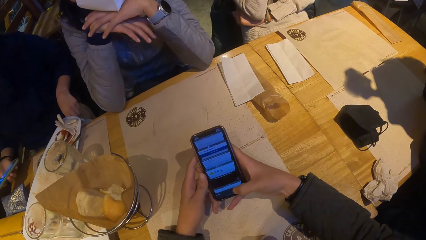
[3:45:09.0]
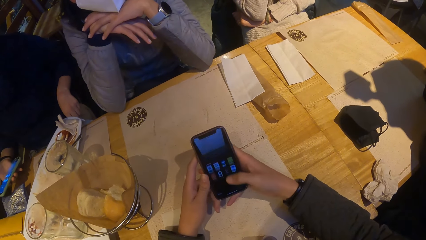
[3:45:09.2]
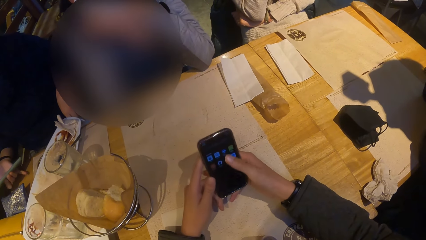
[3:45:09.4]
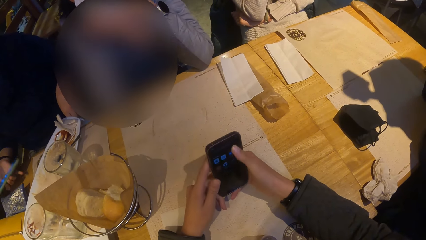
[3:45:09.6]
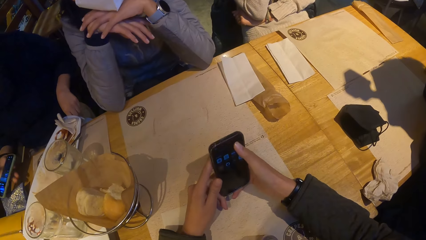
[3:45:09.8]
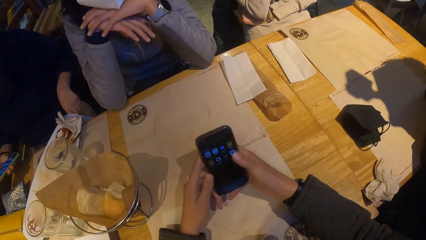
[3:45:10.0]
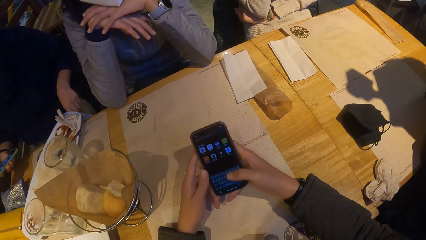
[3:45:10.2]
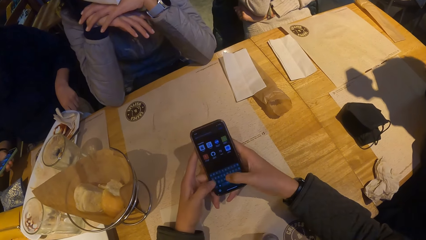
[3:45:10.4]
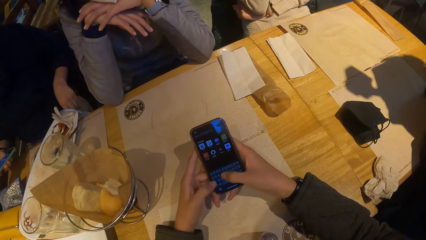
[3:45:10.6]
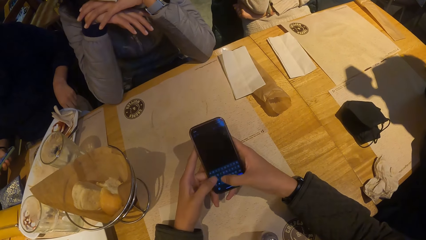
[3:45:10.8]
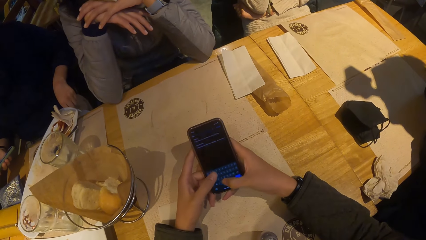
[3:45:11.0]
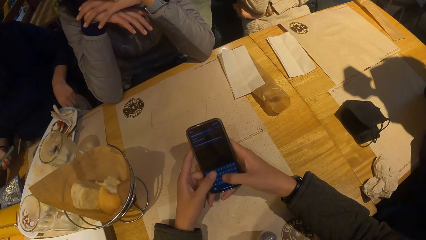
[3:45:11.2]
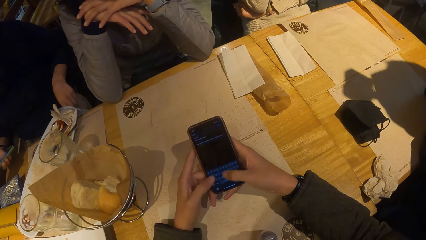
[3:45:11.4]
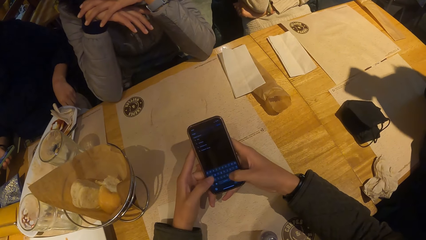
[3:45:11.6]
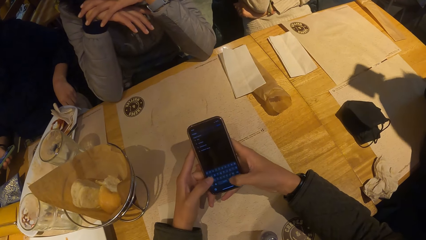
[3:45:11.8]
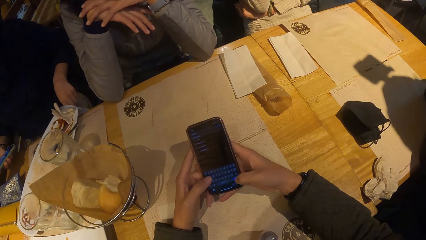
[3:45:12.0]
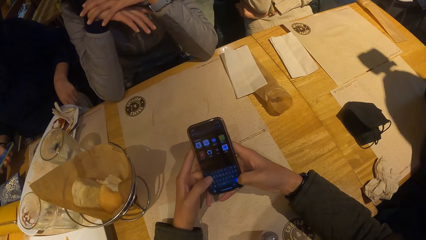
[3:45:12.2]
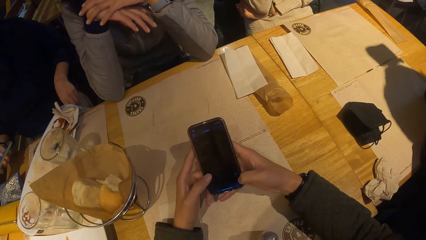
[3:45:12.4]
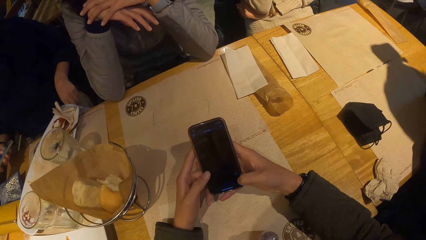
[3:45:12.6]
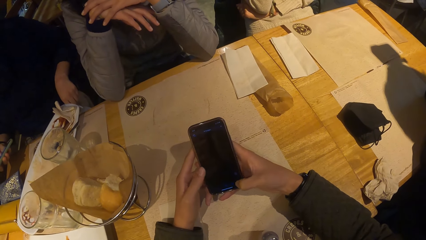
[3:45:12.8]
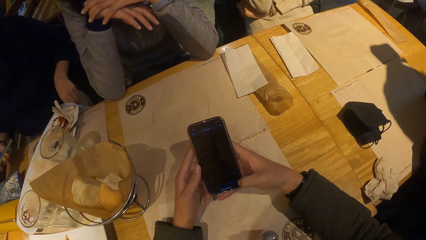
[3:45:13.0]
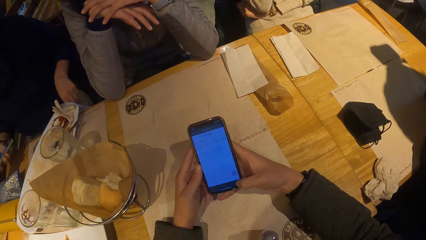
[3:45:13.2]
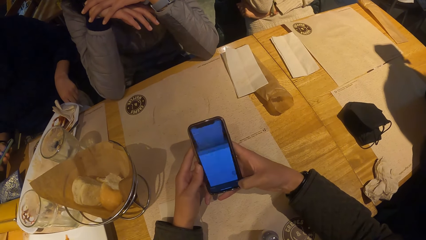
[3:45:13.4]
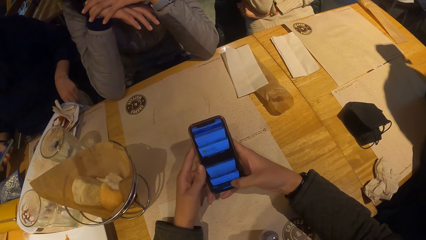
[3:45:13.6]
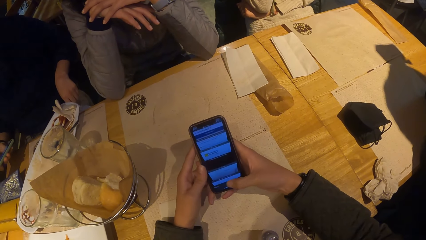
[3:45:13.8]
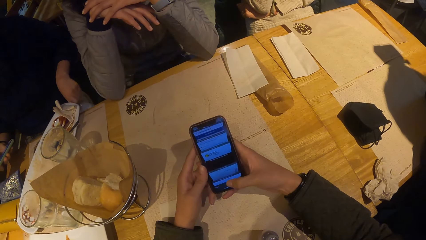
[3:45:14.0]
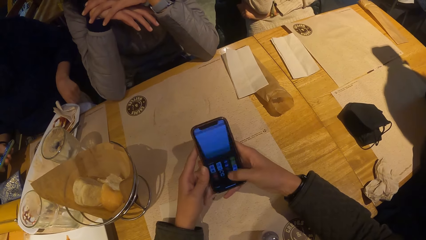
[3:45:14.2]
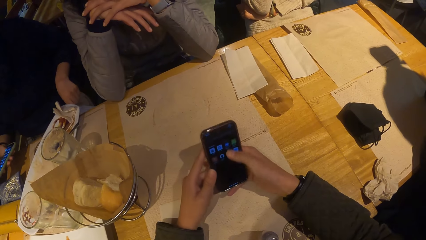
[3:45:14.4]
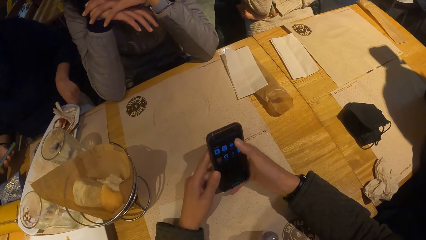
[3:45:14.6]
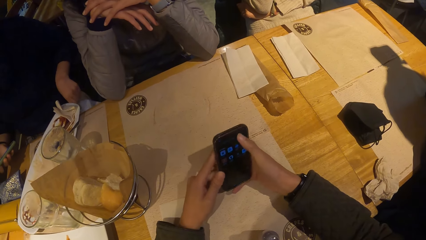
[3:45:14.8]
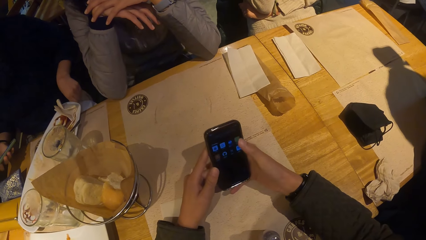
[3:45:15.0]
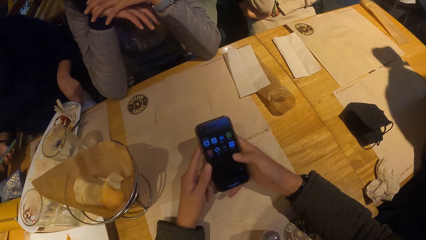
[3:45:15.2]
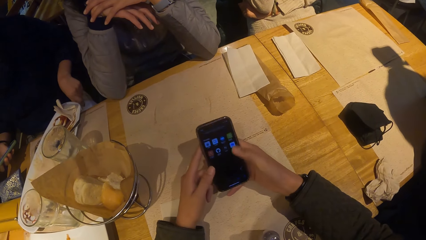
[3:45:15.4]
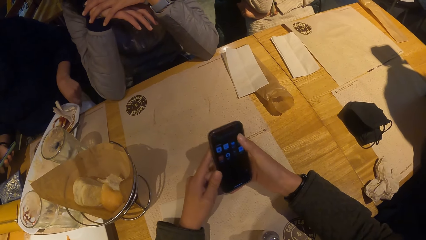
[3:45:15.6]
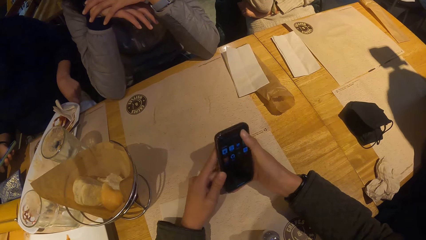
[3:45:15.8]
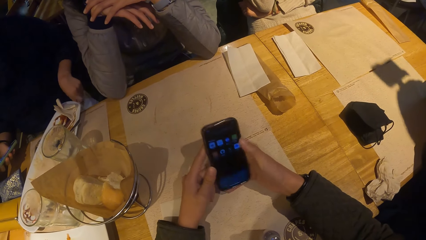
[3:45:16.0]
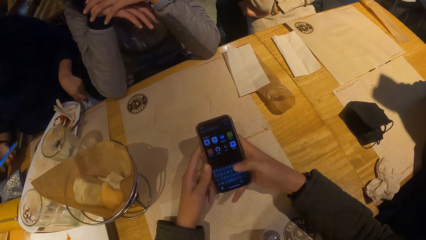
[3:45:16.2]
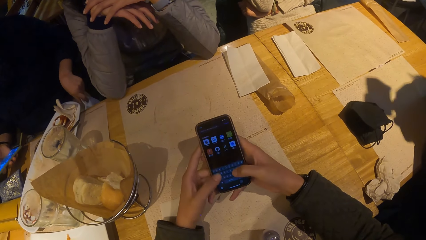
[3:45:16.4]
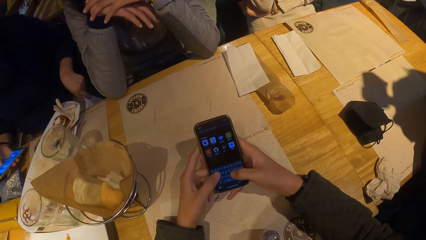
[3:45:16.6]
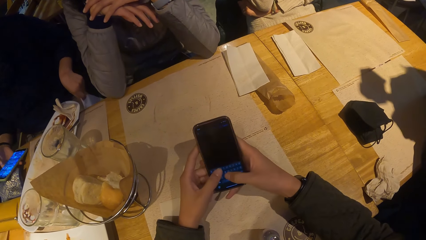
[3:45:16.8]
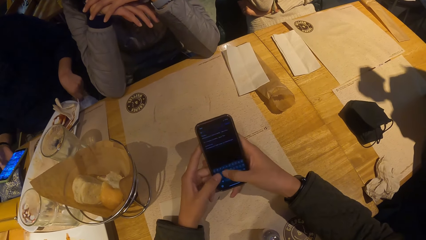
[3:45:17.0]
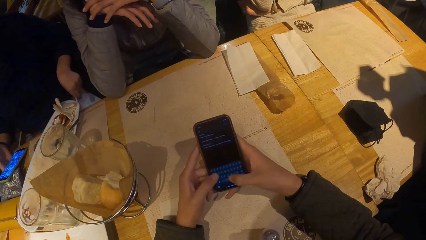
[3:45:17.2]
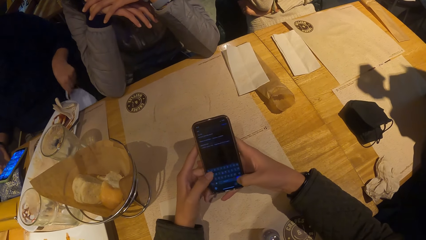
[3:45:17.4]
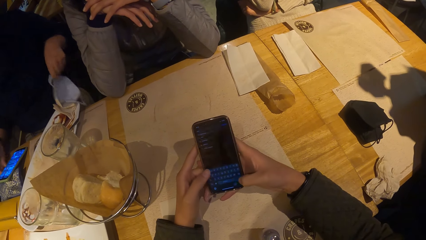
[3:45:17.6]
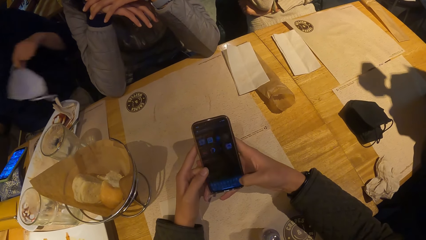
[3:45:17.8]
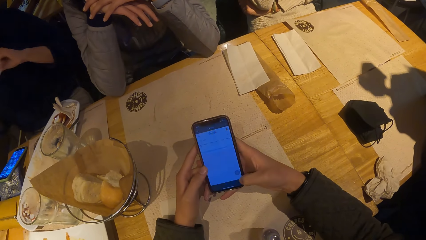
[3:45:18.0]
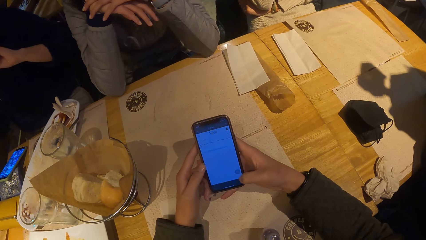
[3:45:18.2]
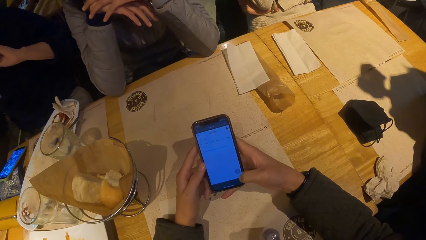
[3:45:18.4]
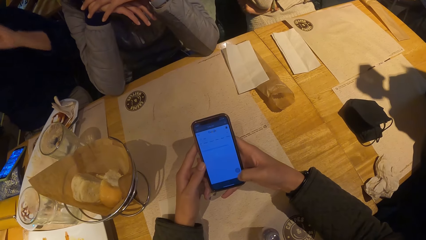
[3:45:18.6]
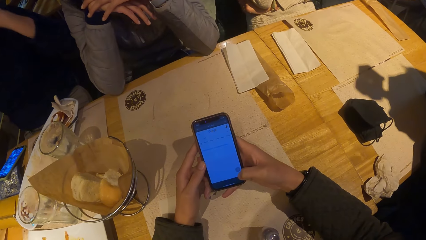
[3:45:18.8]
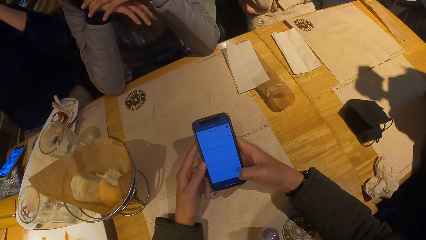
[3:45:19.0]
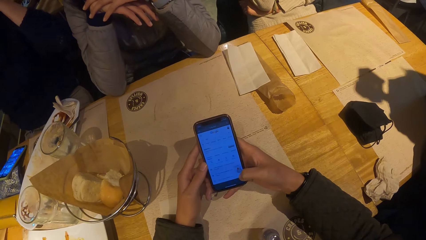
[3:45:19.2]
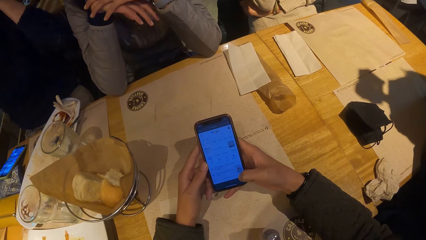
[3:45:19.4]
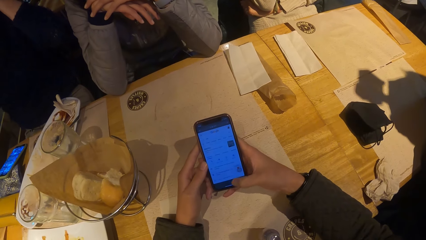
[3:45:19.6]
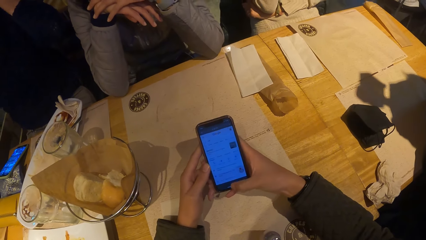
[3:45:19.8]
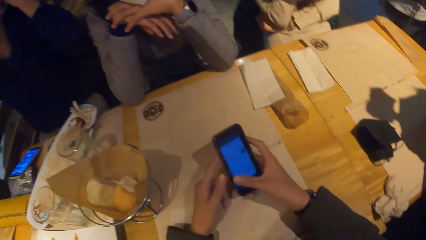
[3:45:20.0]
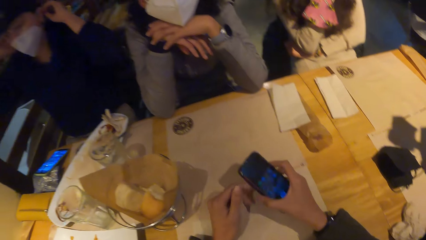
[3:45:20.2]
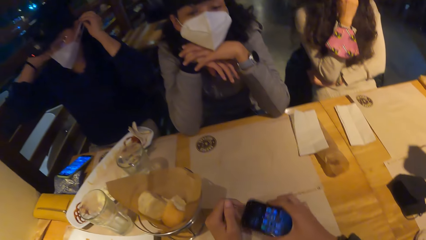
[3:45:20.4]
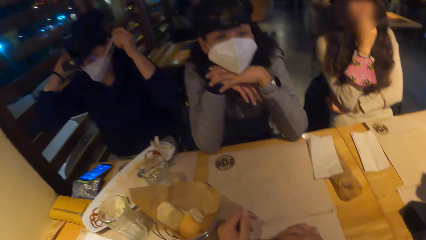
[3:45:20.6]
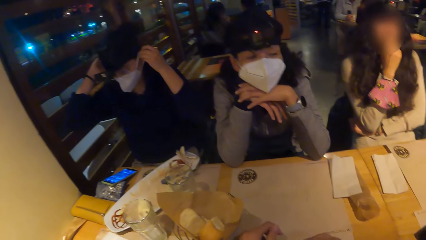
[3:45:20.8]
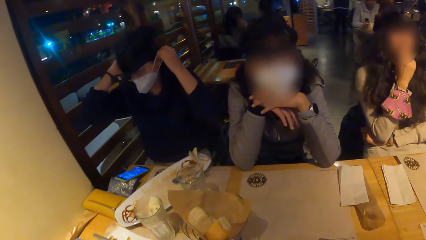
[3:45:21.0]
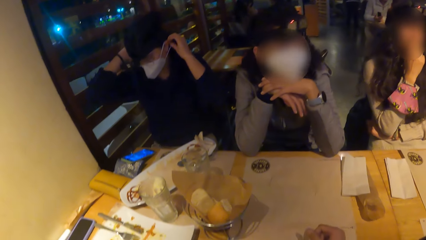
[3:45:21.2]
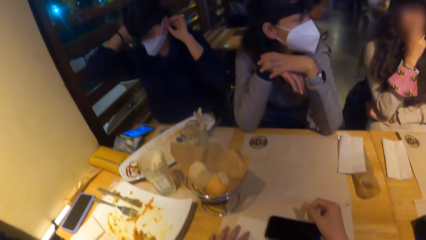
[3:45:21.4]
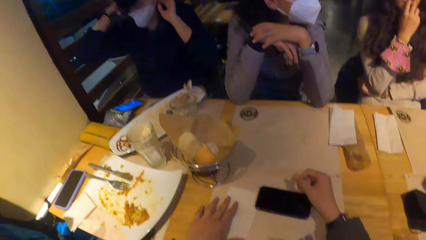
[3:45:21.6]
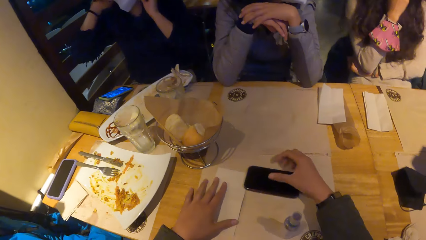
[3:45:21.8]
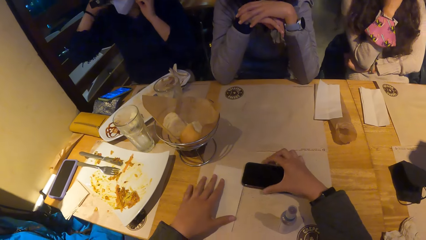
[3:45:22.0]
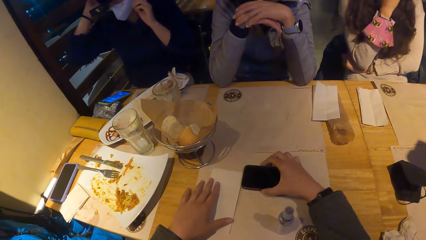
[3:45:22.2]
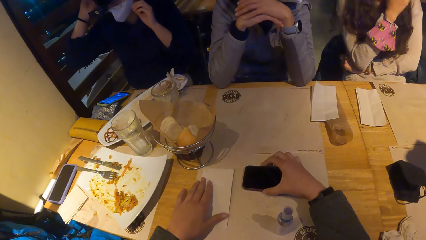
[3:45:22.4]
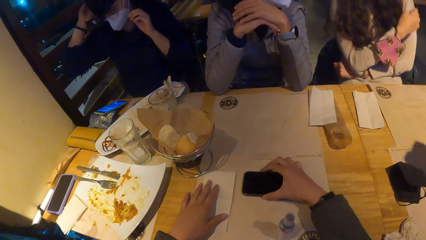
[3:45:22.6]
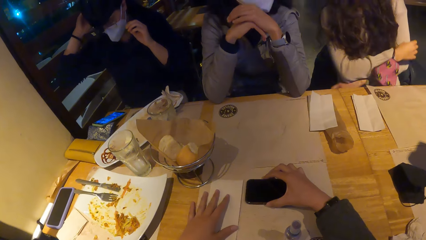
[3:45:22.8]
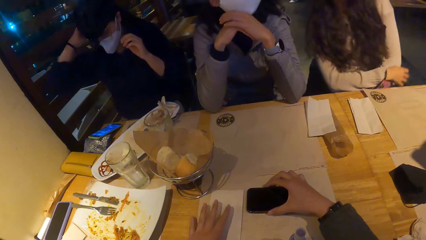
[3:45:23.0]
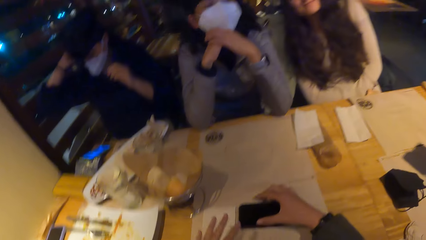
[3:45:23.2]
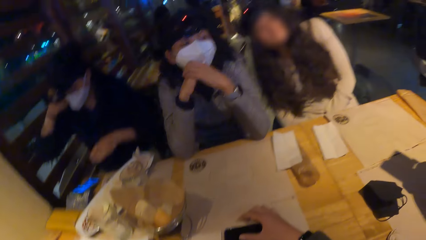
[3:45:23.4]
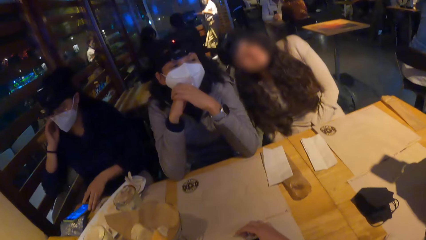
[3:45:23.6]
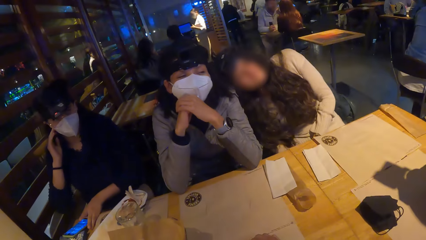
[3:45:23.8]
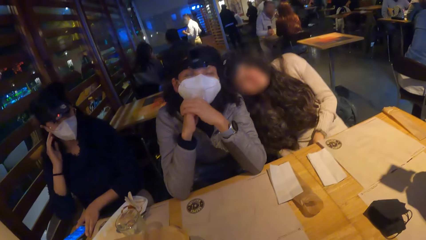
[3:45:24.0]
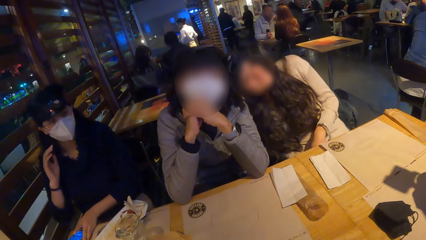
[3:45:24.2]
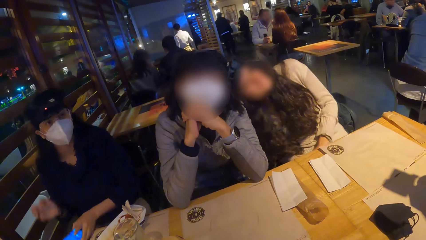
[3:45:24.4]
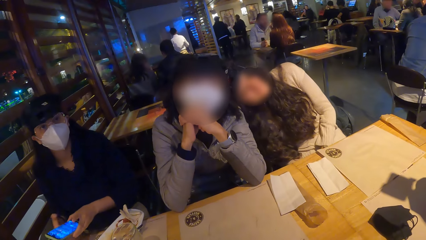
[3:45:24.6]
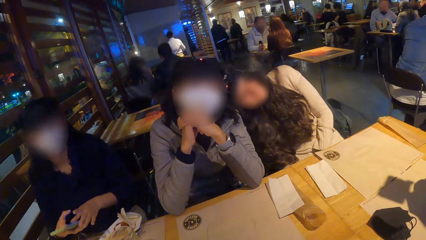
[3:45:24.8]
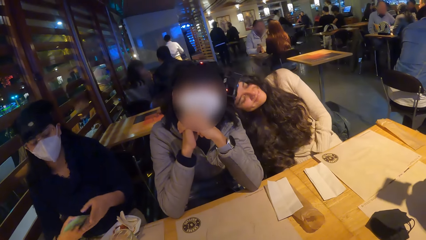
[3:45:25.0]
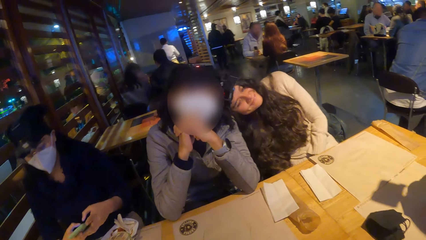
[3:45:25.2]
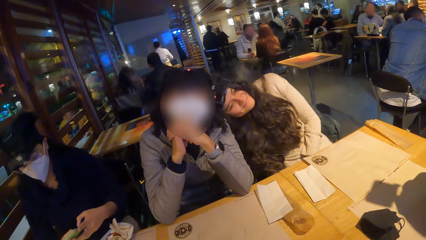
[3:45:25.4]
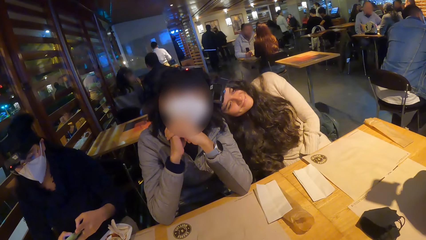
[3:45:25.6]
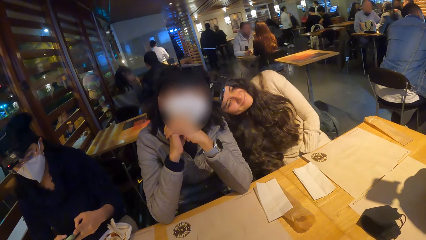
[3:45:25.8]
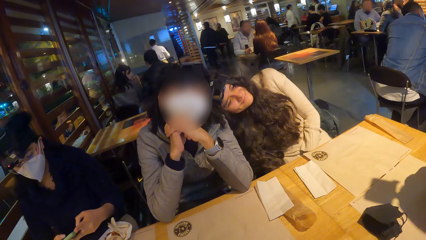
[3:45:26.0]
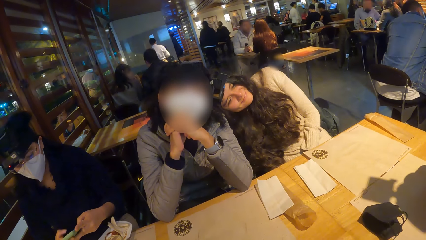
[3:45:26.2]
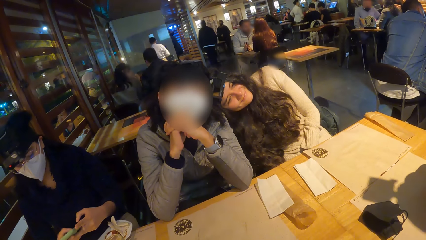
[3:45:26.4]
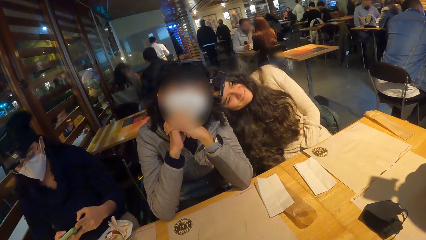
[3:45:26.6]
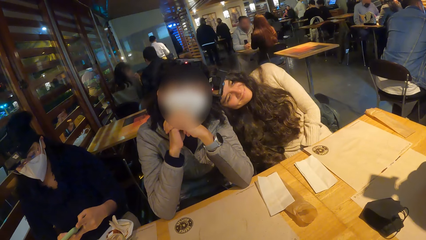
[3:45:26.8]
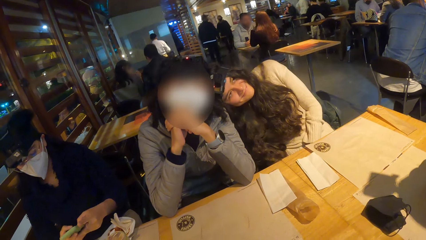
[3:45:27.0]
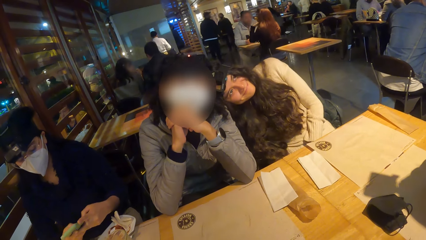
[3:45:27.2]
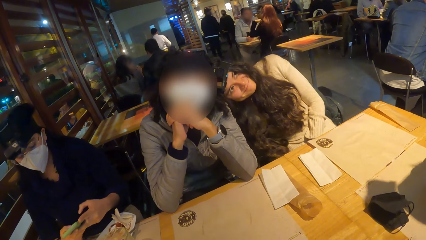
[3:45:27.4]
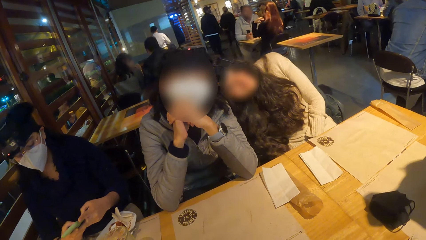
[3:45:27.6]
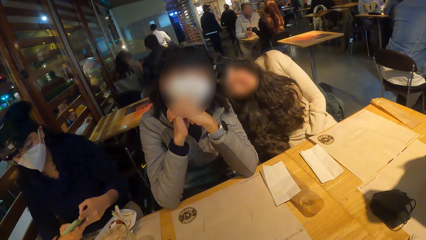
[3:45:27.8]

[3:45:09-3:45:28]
A lady scrolls the phone with the right hand. A woman places the phone on a purse on a table with her right hand. The woman wears a nose mask over her nose with both hands. The camera wearer places the phone on a table mat on the table with her right hand. She adjusts a napkin on the table mat with her left hand. She adjusts the phone on the table mat with her right hand. The woman takes the phone from the purse with her left hand and operates the phone with both hands.
